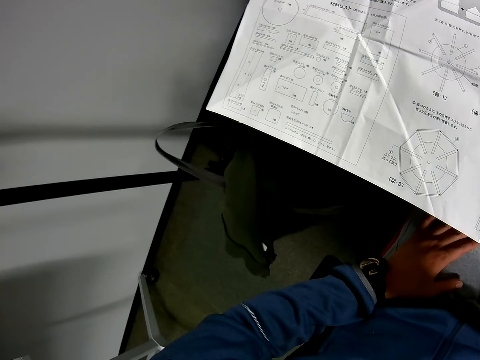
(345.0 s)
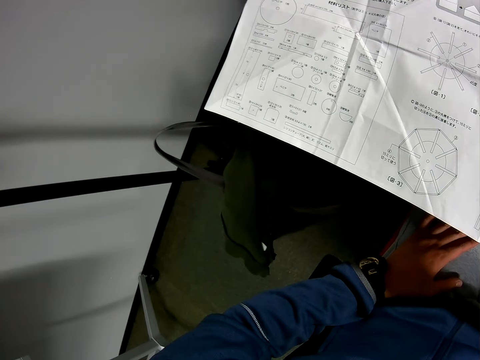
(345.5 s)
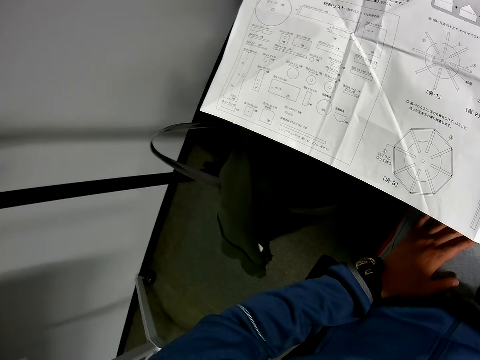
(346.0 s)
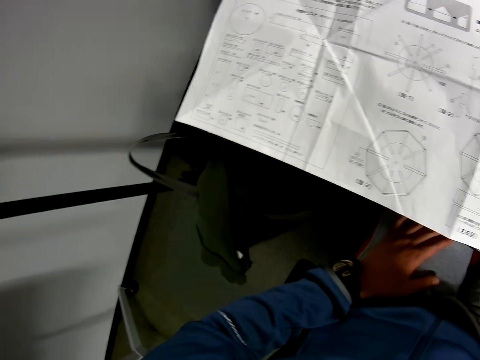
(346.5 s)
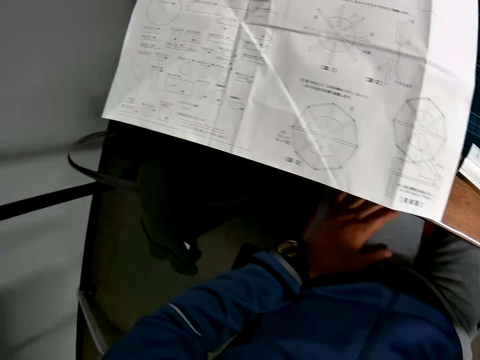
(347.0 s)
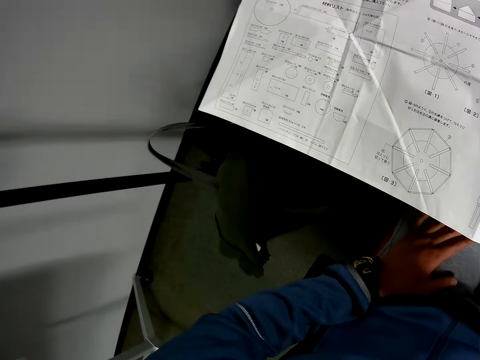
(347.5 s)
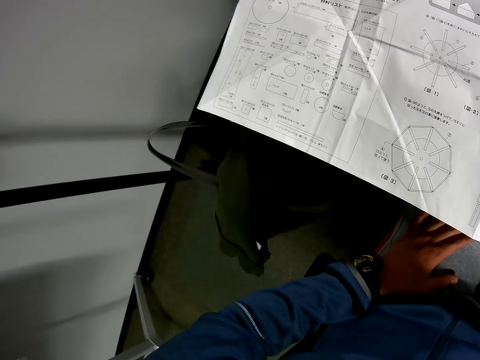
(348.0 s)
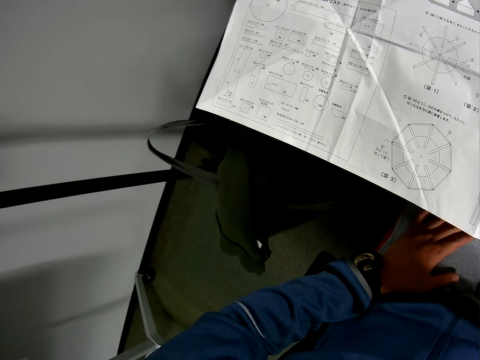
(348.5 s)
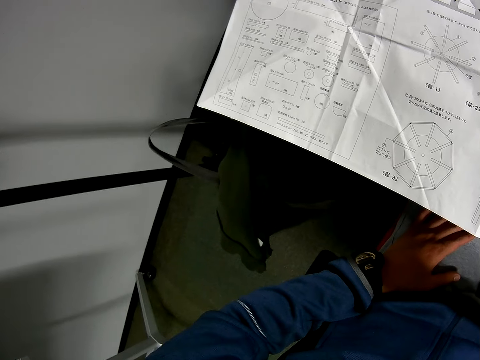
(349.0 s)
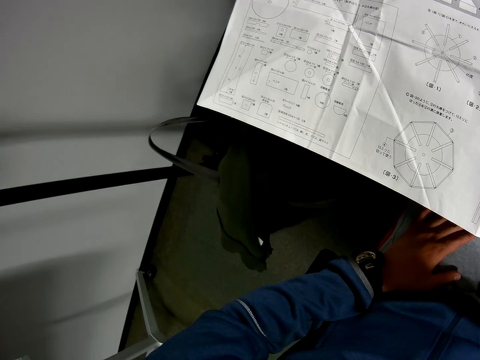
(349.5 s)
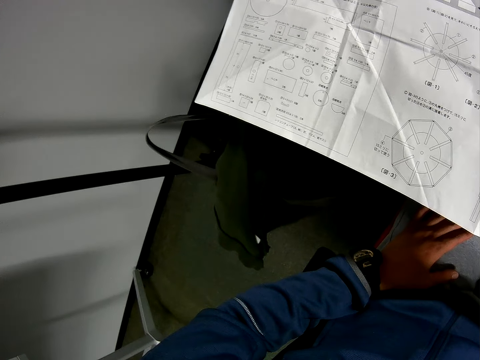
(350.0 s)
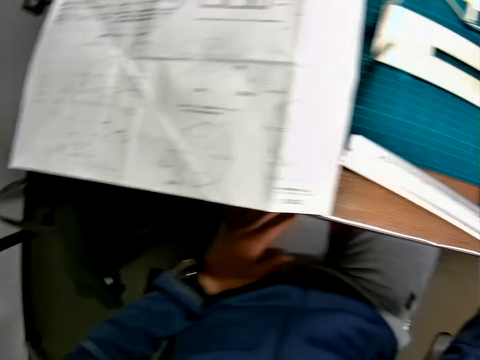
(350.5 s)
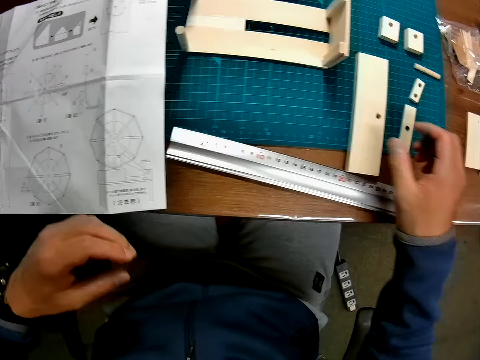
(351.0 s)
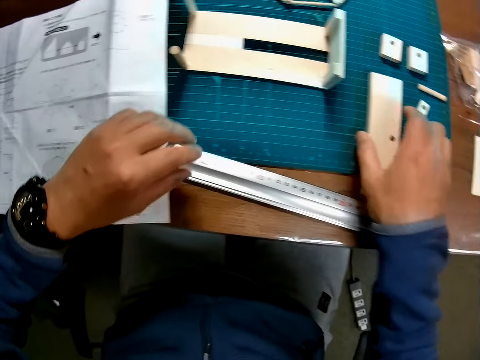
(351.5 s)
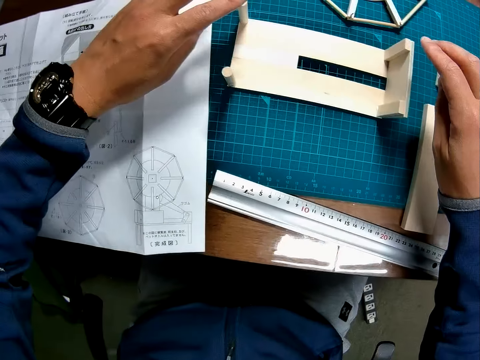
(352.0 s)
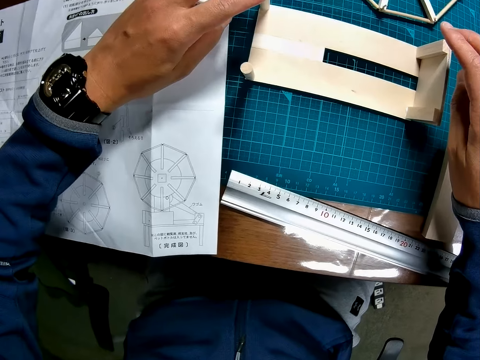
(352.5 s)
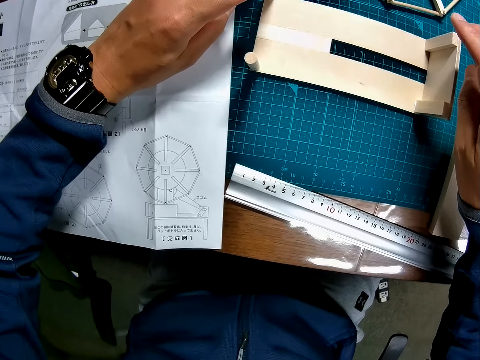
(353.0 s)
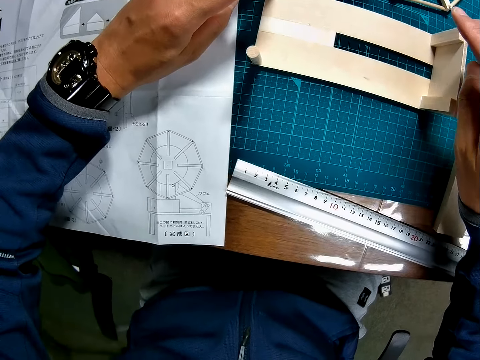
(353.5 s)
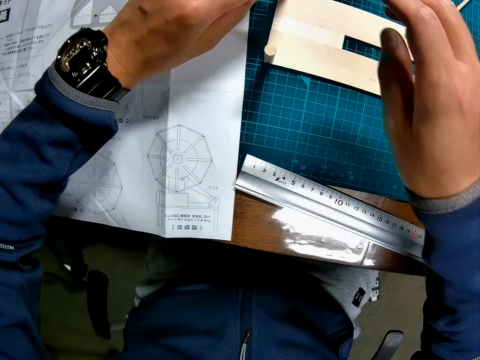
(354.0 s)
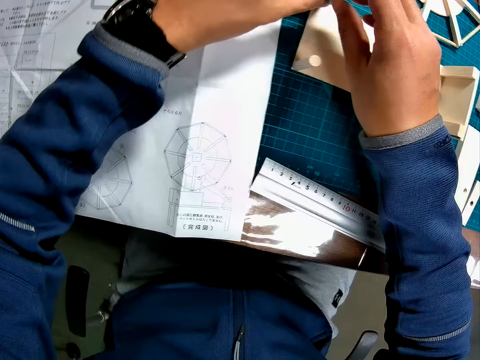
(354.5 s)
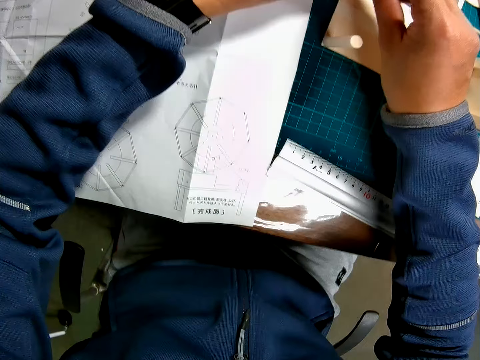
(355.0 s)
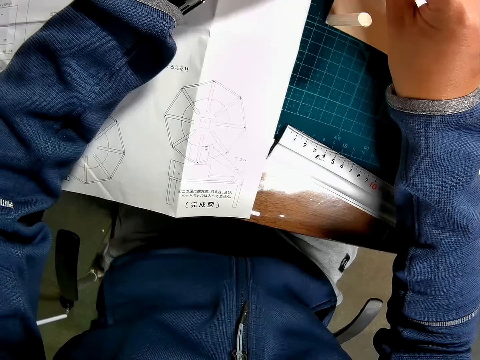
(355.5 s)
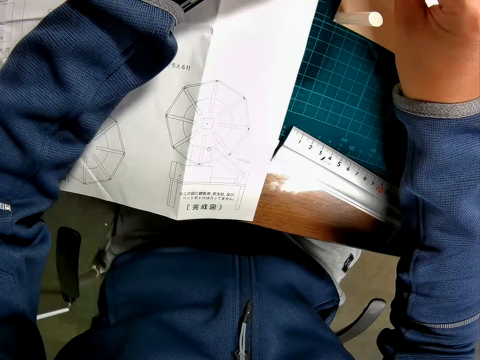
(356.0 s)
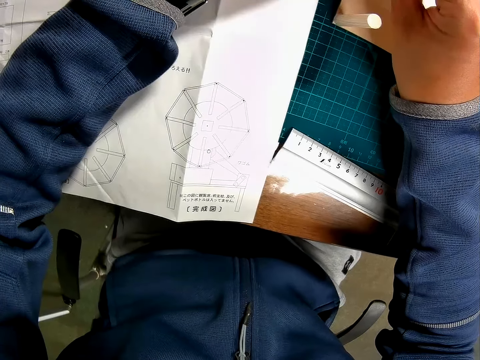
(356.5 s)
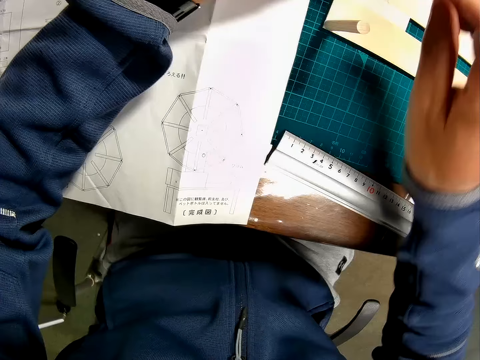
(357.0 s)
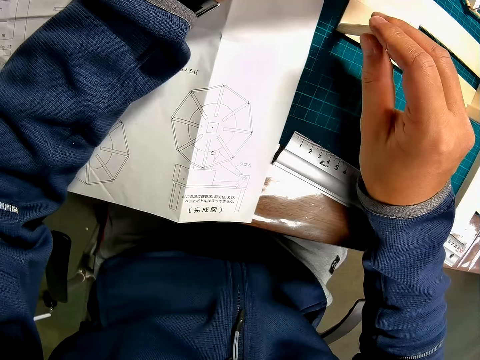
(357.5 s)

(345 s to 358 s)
The camera wearer pushes the piece of wood aside. He fixes something. He inspects the wooden mechanical model on the table with his hands.

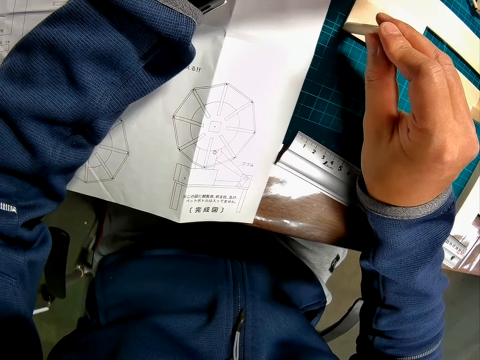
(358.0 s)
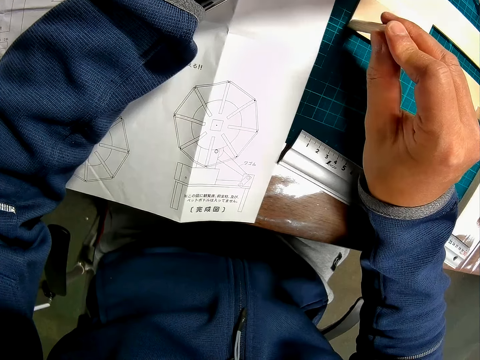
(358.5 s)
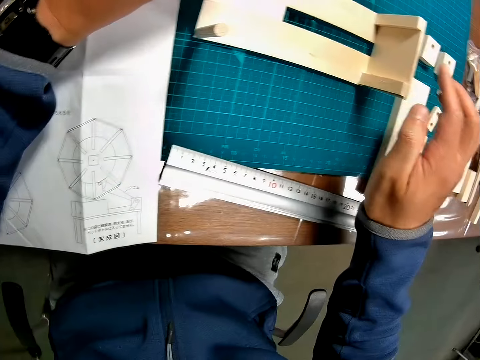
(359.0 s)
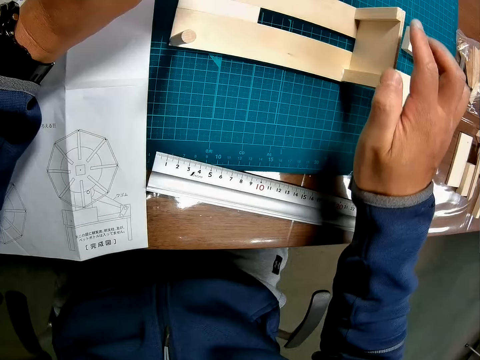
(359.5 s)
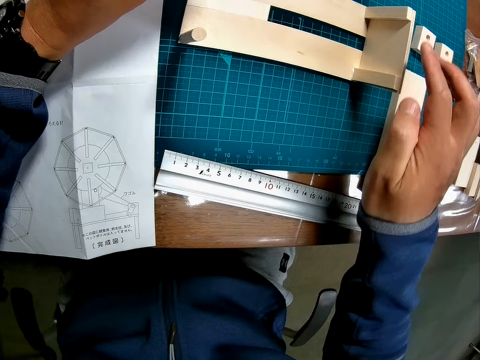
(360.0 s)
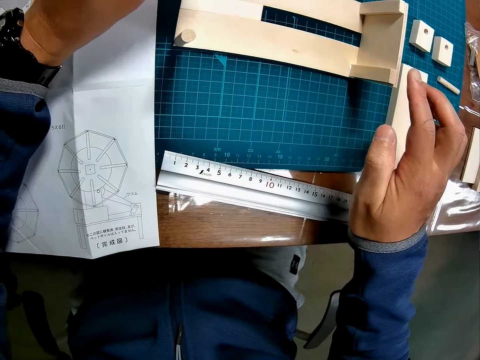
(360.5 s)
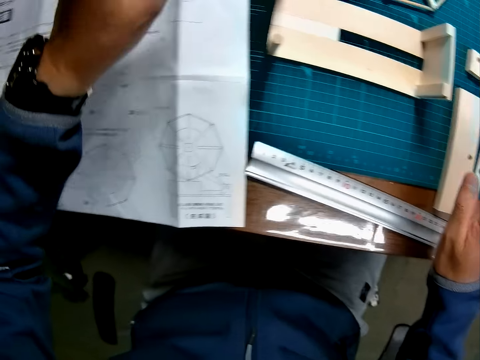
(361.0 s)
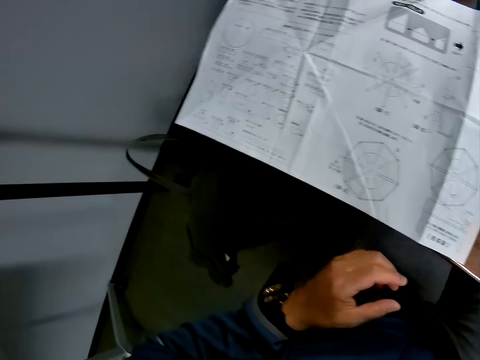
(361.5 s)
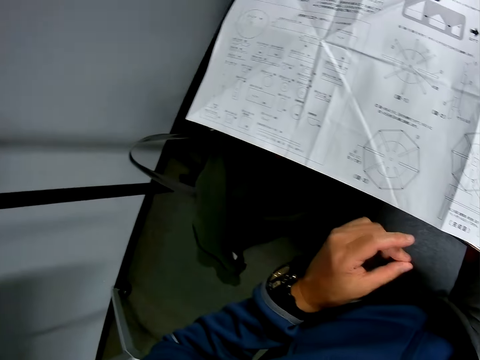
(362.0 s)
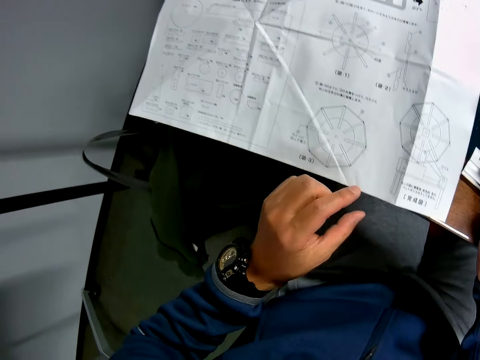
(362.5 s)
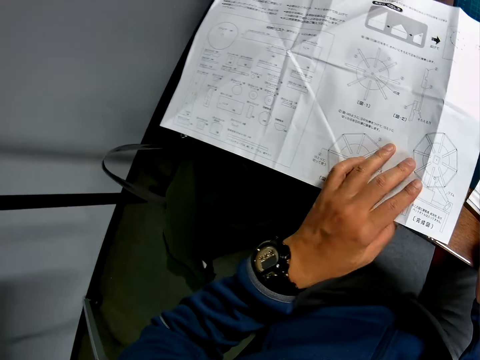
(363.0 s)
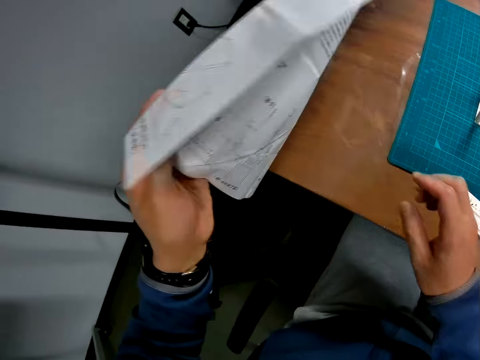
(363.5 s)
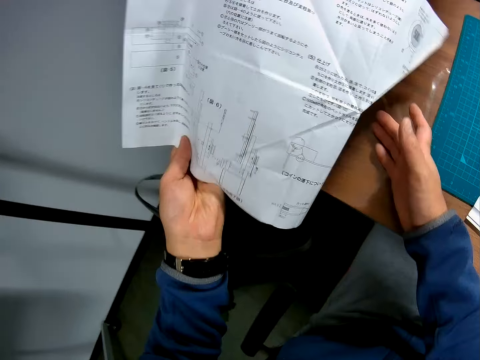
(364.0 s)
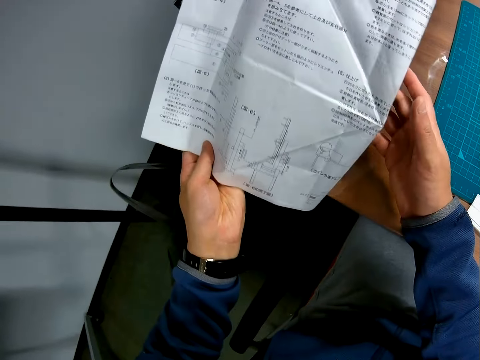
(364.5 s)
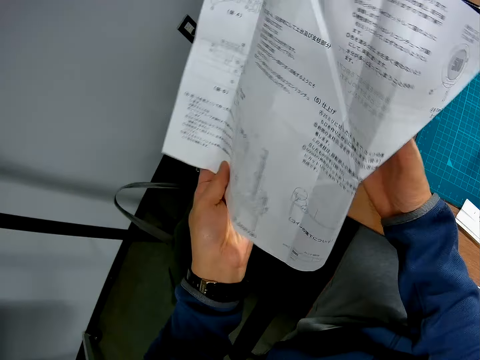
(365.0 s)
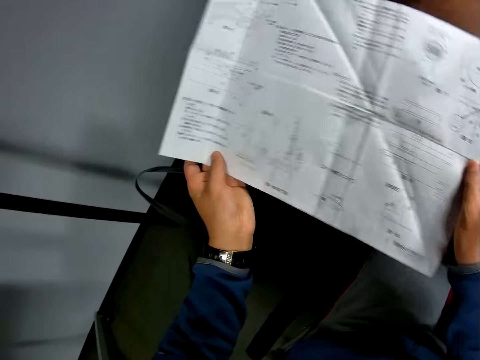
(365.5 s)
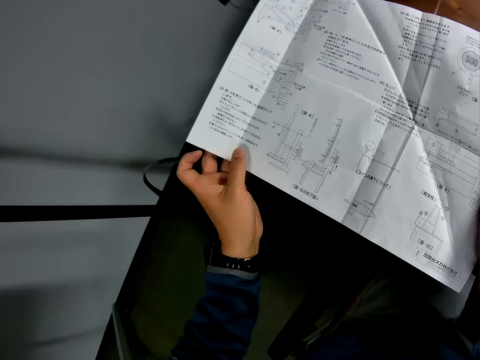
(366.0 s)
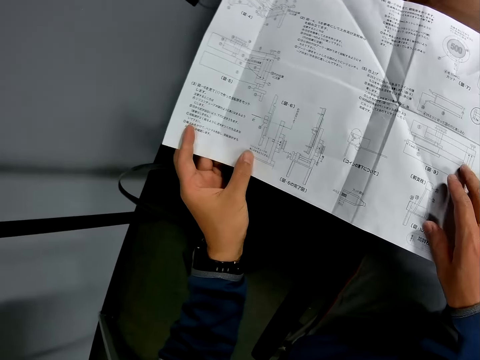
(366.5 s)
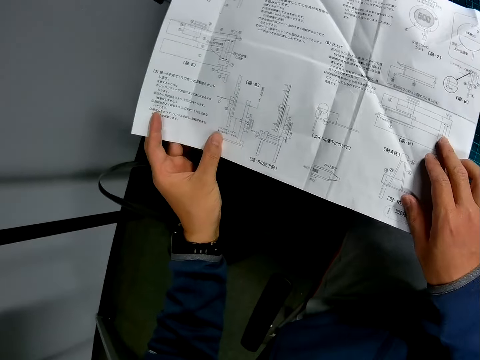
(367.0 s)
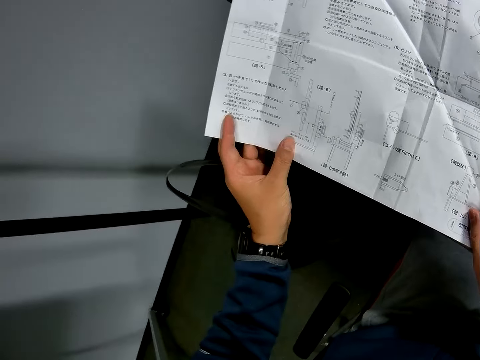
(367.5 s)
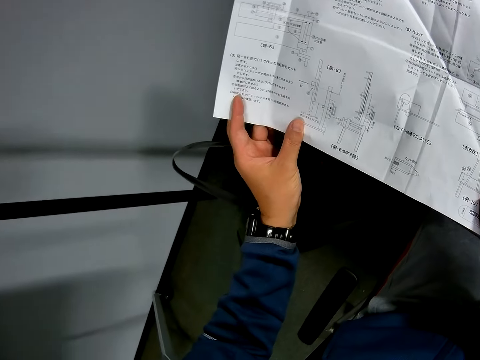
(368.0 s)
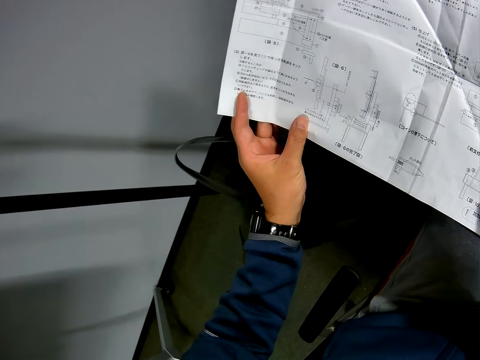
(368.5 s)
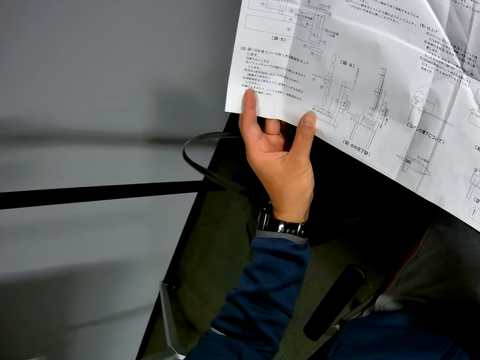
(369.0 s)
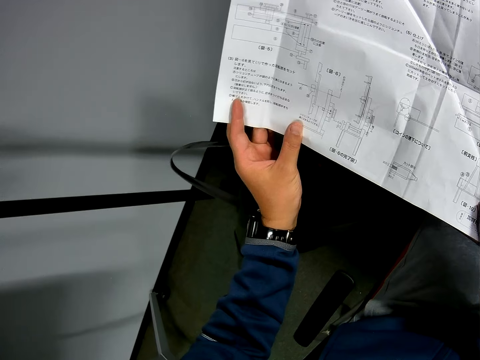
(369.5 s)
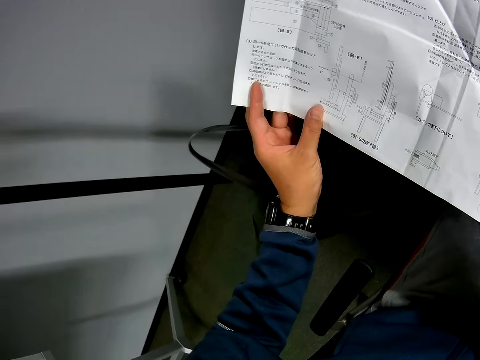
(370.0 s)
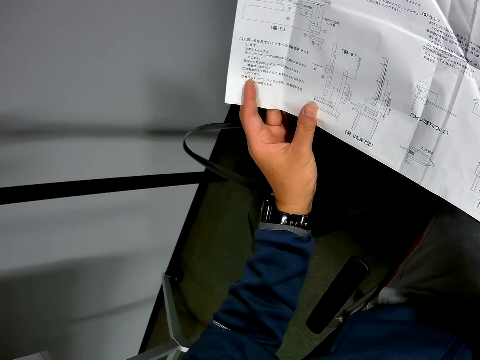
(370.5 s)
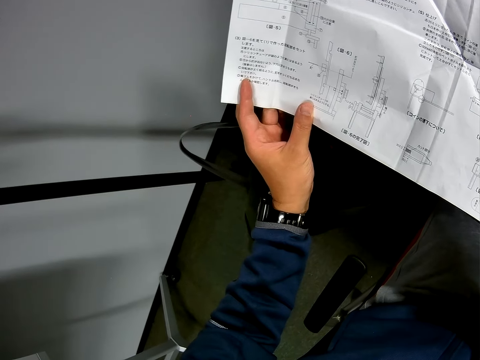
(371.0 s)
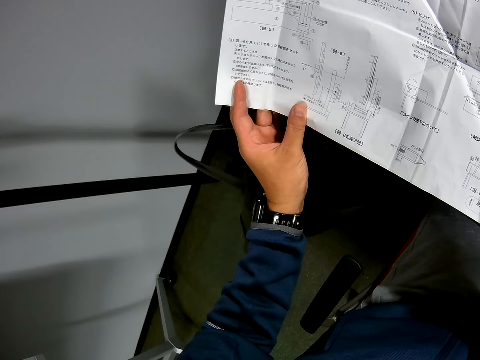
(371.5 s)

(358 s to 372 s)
The camera wearer turns over the sketch paper on the table with his left hand. He holds the paper with his hands. He looks at the sketch paper.
